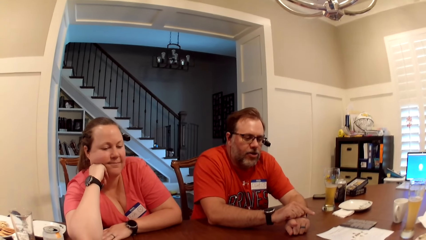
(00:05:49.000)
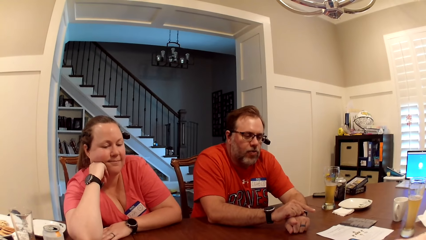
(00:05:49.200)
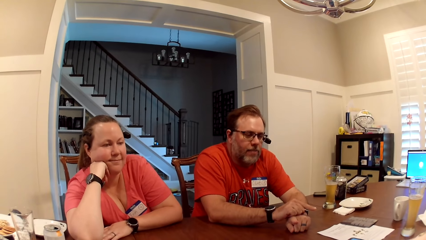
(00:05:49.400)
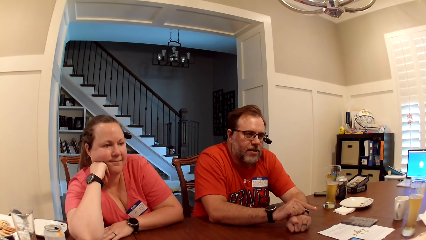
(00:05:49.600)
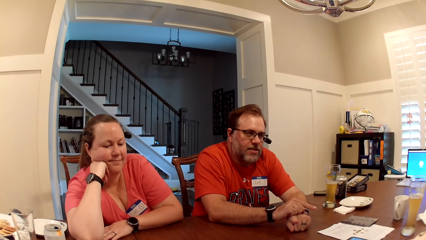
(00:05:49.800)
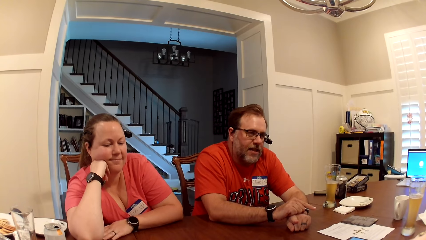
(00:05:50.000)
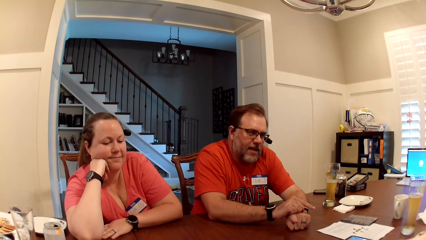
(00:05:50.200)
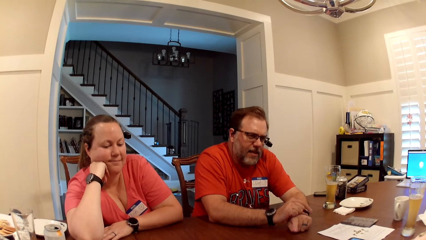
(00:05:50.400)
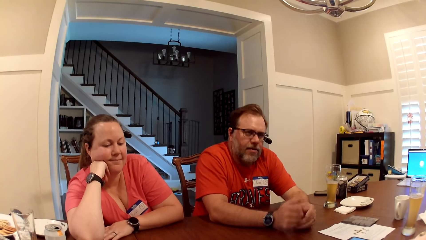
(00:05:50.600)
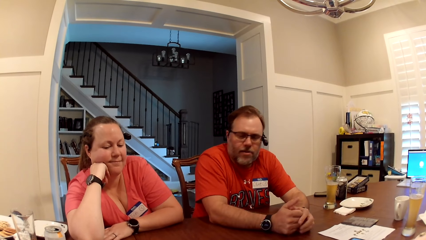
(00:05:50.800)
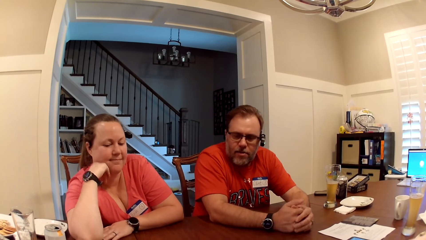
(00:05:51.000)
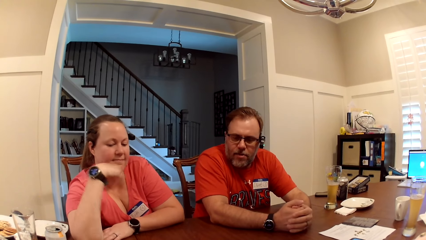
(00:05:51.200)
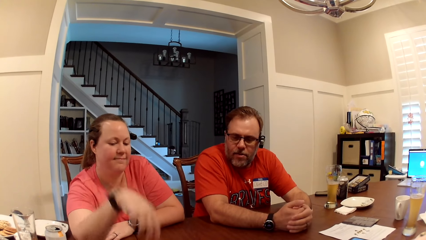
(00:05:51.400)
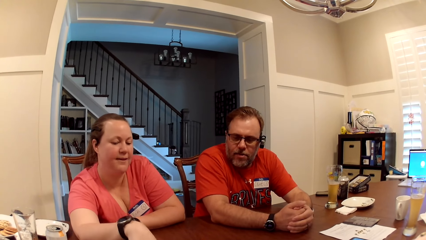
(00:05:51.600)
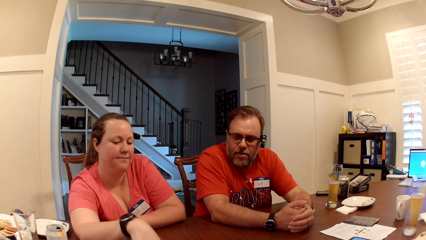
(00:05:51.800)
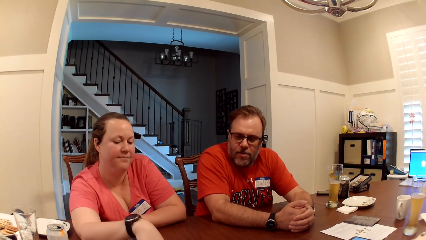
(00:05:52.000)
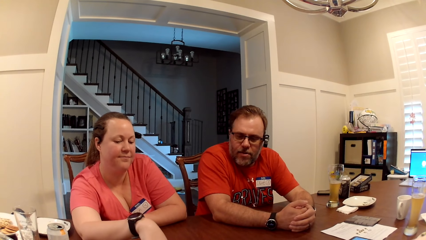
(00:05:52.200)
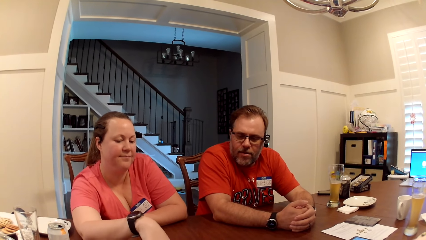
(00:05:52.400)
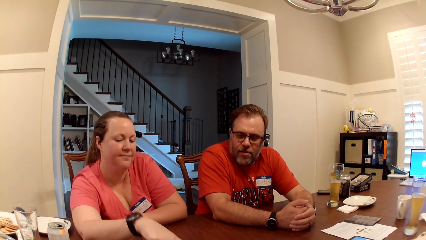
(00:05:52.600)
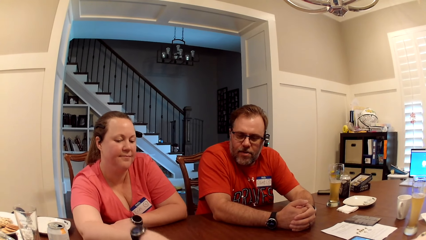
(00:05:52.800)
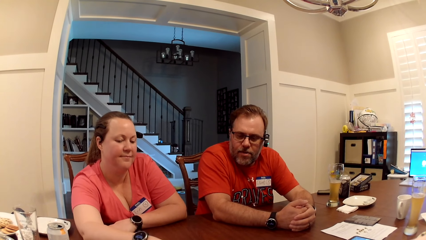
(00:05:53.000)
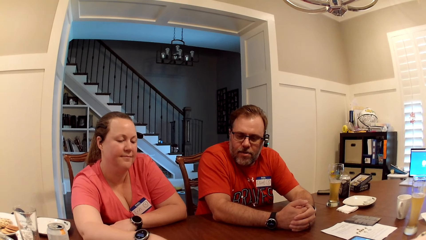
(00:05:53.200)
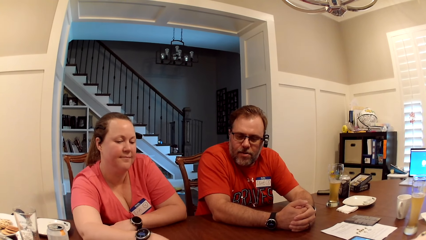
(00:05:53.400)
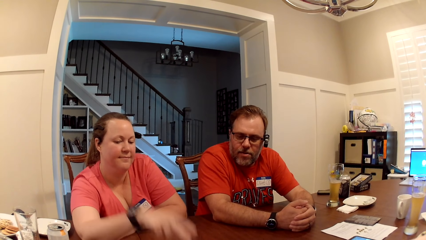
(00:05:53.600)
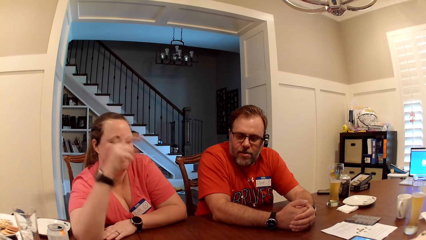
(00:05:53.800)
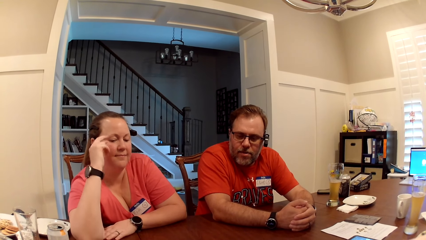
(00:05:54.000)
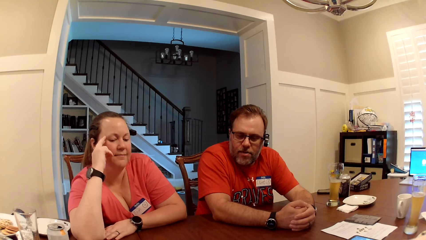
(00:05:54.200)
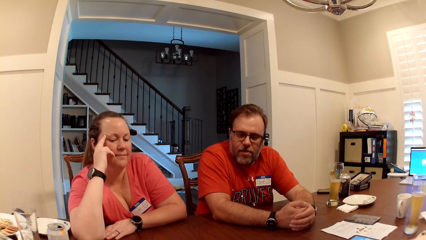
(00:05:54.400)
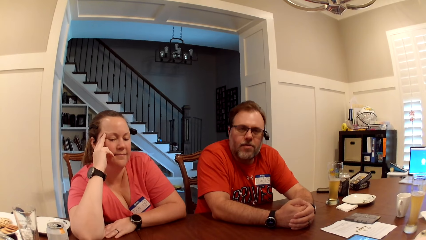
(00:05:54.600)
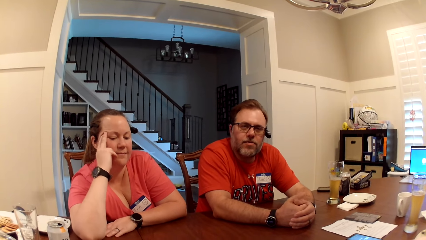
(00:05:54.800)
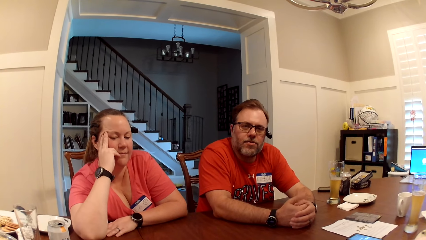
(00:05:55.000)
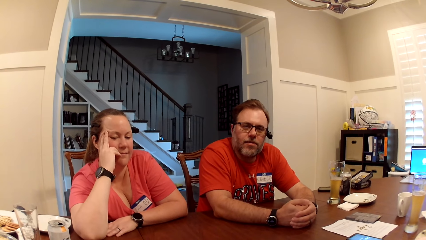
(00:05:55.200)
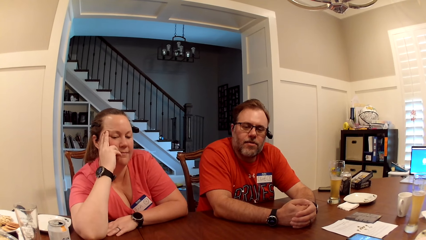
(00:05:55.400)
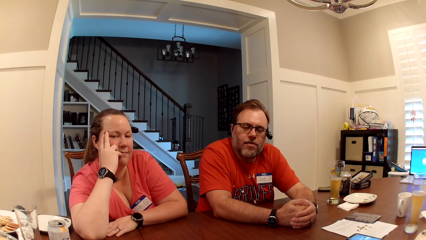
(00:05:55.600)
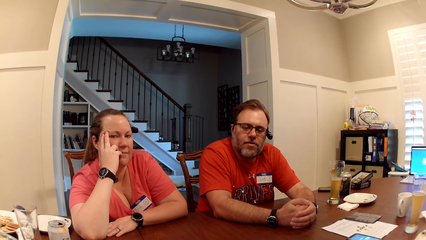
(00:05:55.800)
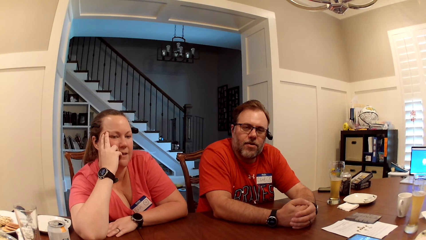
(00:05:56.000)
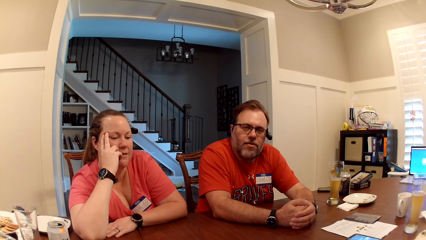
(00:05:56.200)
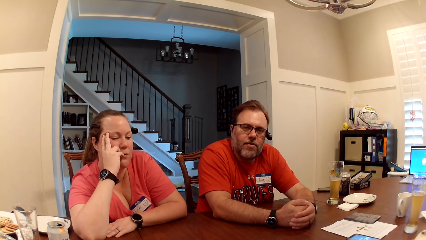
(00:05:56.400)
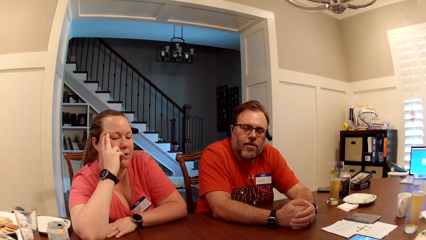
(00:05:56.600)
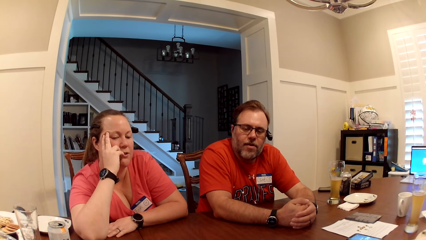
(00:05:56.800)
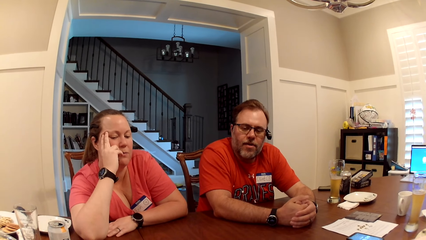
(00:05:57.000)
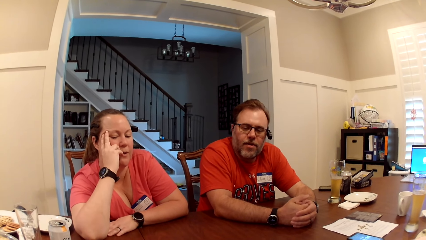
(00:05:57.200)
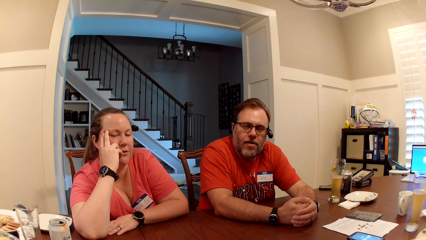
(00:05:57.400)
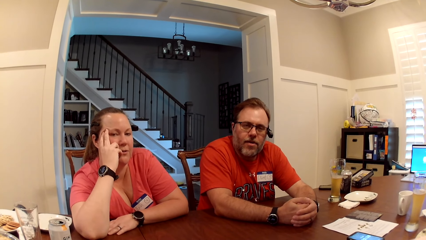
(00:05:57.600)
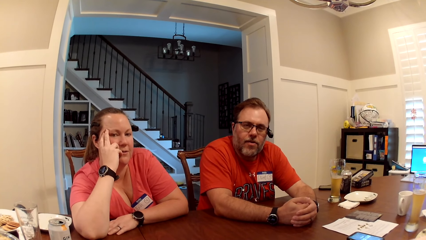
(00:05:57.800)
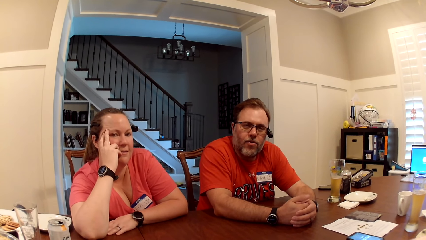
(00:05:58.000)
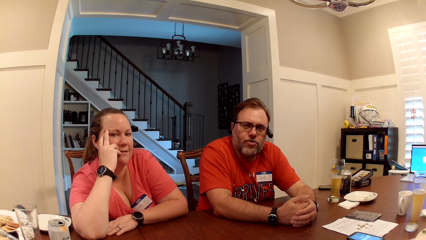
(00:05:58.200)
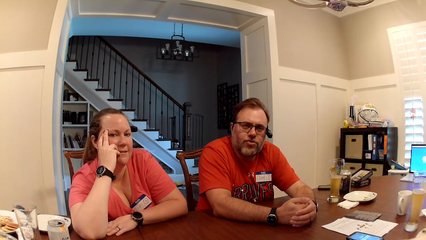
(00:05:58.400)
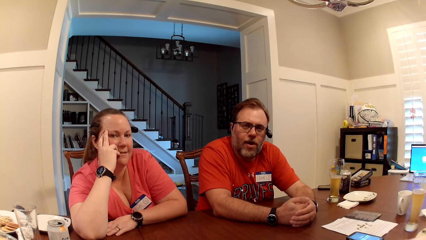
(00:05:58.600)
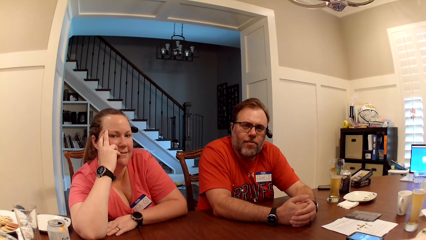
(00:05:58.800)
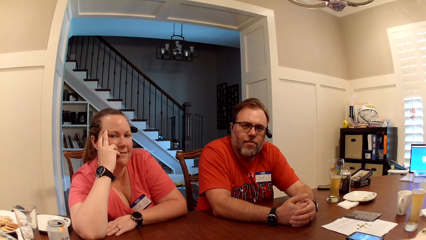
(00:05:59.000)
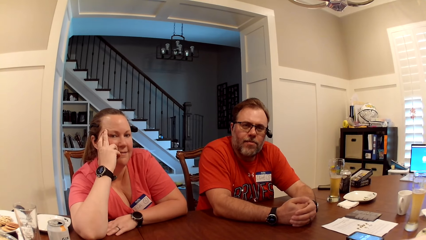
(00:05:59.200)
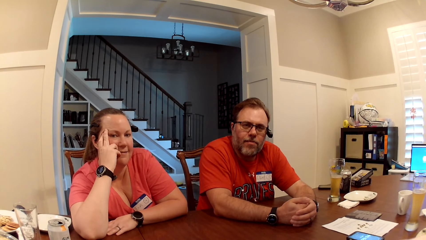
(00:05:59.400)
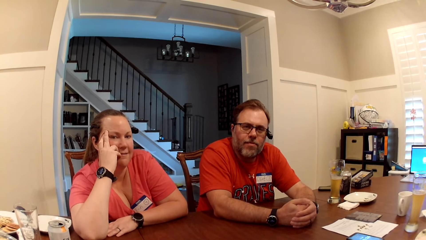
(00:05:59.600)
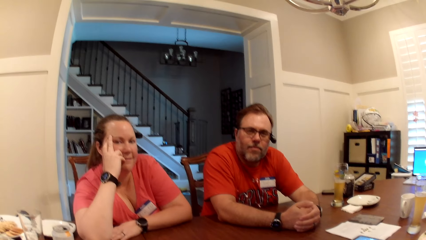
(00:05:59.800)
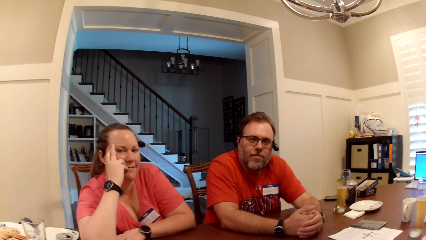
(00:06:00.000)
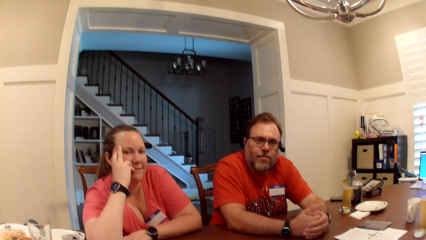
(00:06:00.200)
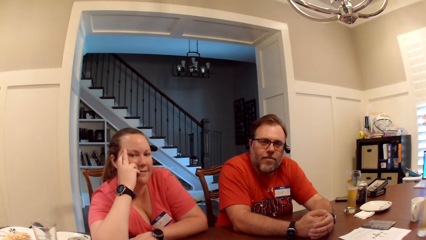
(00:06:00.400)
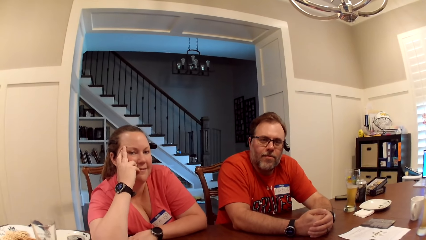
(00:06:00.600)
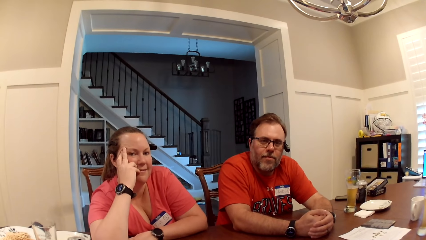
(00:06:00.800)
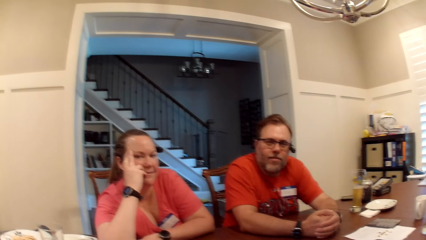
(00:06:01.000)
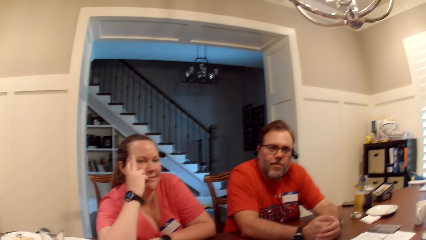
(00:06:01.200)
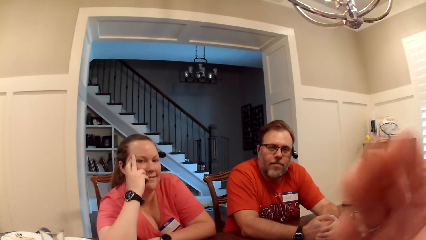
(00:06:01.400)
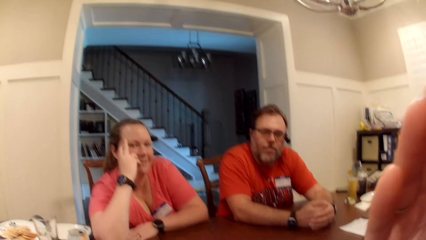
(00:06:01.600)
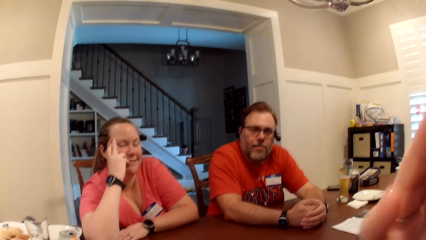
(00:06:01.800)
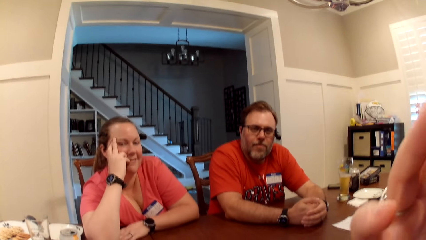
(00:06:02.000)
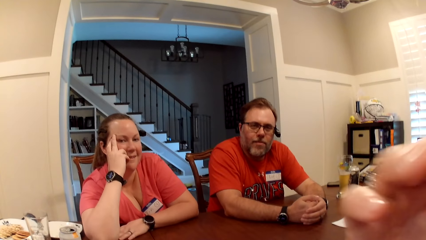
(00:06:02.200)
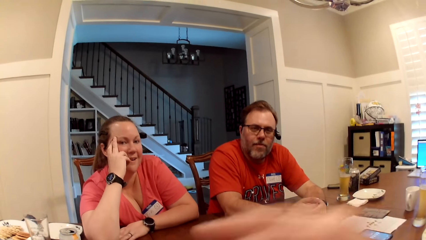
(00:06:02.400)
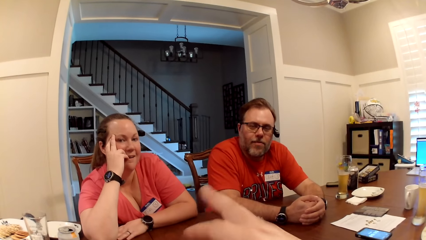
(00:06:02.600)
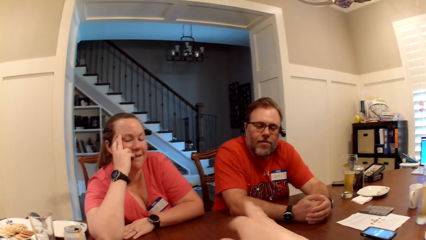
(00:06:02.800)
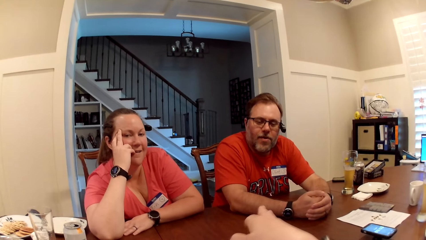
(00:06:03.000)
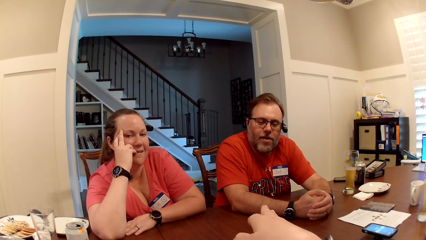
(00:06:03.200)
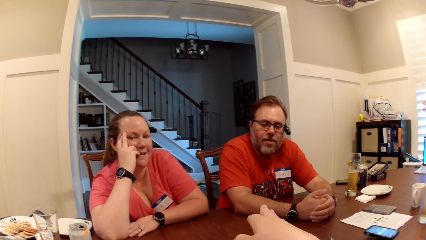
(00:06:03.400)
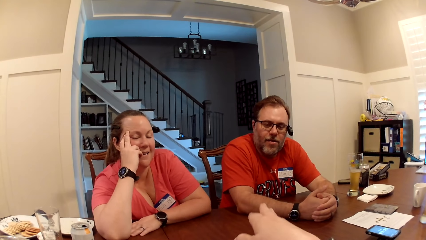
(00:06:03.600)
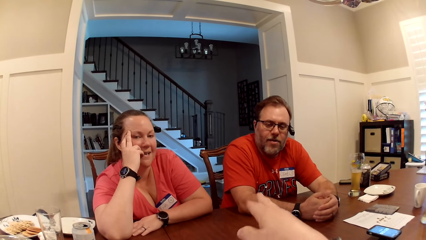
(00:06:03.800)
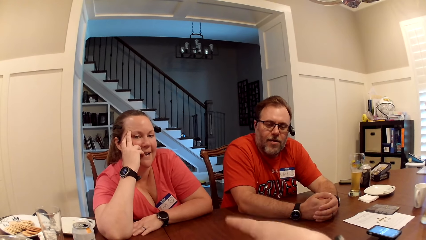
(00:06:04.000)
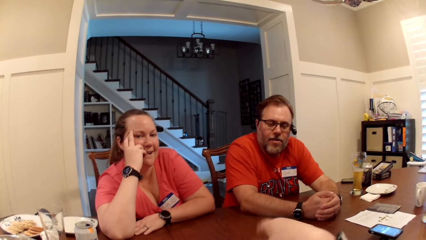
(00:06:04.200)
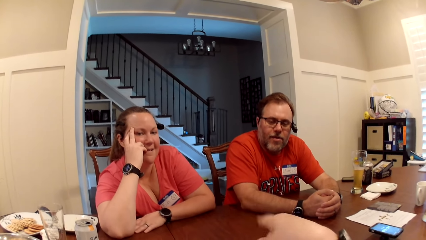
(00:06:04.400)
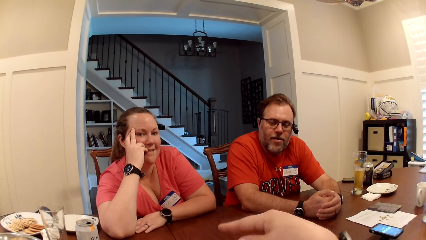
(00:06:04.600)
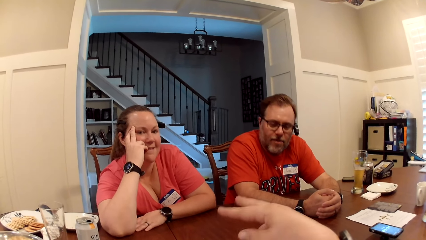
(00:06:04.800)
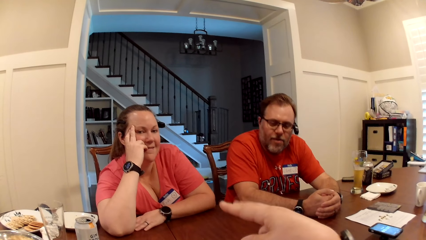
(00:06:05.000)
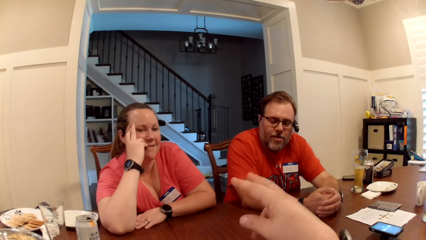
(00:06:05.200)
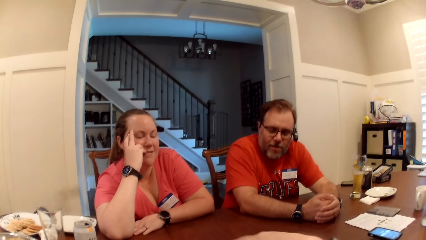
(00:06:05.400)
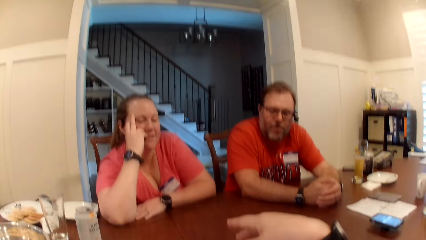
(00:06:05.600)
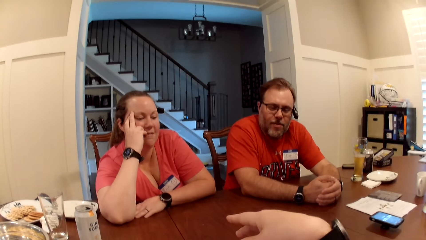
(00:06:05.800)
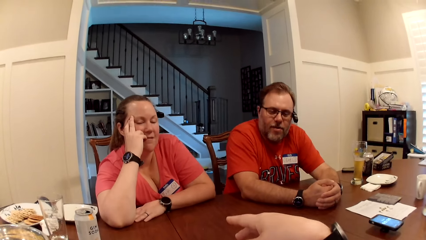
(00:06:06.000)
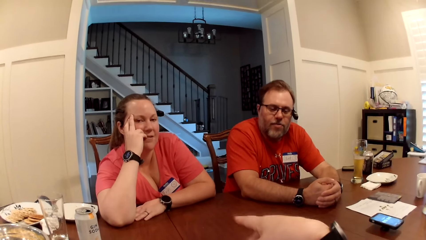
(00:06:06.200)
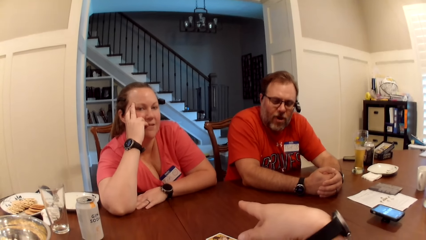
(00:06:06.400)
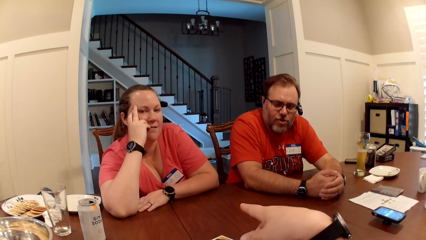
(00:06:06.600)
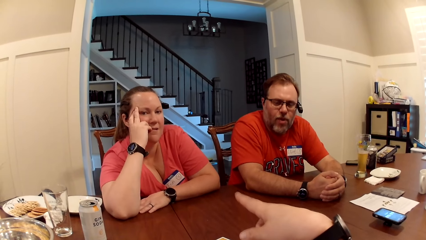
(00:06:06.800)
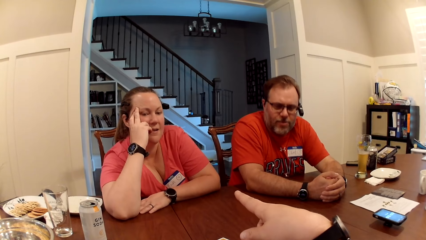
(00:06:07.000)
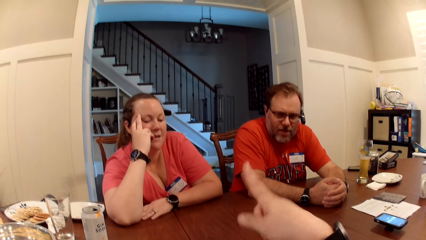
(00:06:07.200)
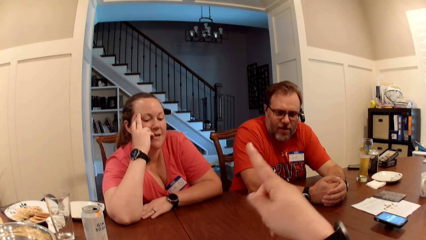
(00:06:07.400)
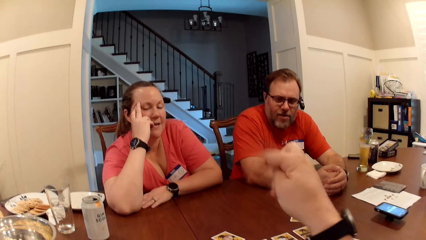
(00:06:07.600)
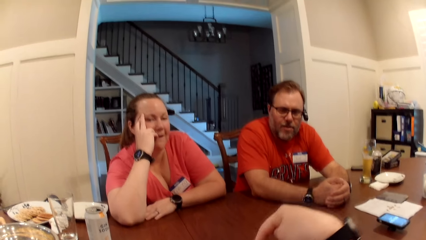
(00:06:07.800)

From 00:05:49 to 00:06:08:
A lady touches something. The camera wearer looks around. She interacts with a man. She touches her face with her right hand. She interacts with the man, the lady and another man.
